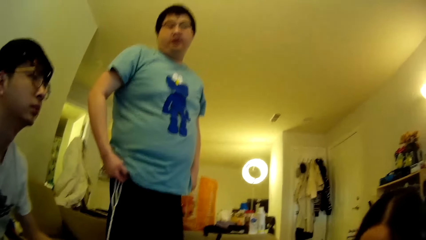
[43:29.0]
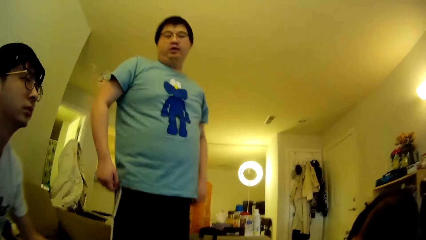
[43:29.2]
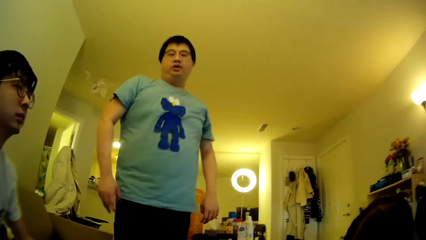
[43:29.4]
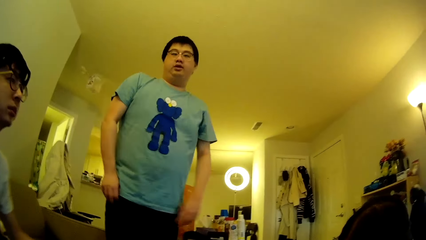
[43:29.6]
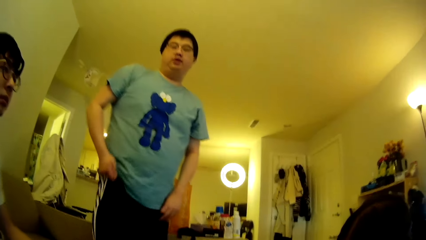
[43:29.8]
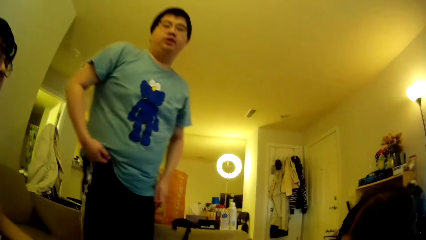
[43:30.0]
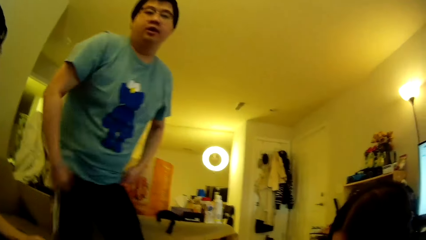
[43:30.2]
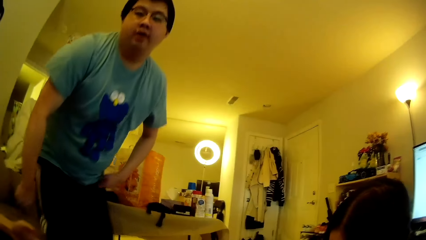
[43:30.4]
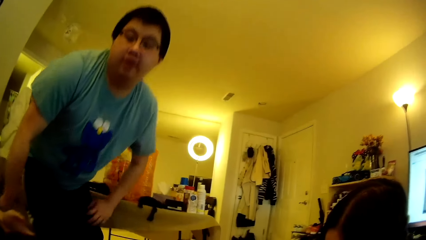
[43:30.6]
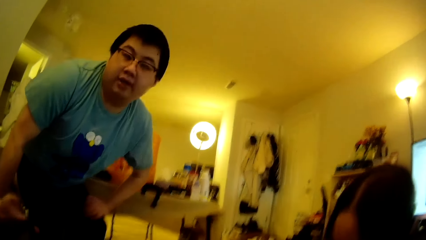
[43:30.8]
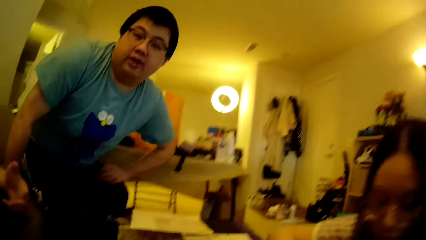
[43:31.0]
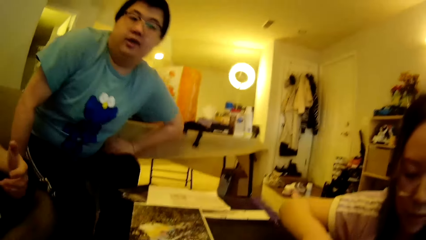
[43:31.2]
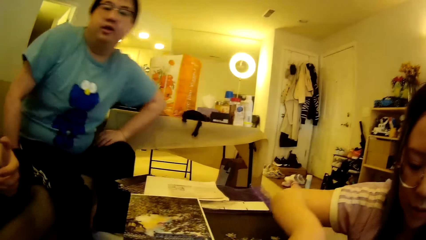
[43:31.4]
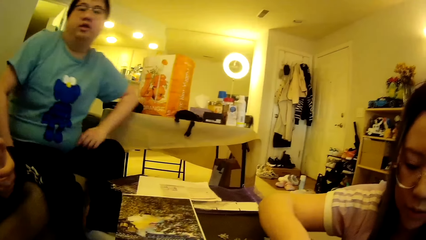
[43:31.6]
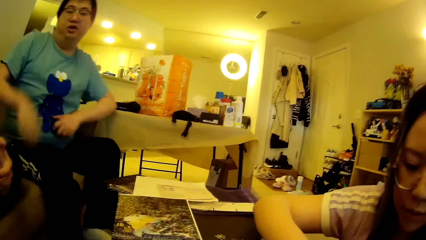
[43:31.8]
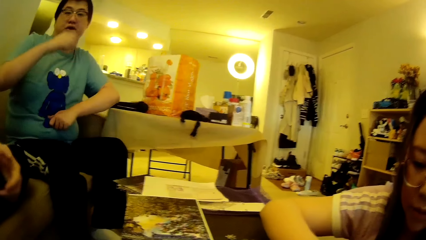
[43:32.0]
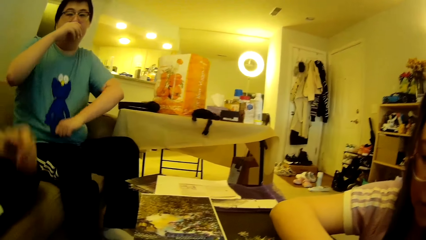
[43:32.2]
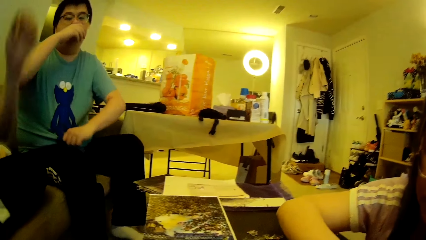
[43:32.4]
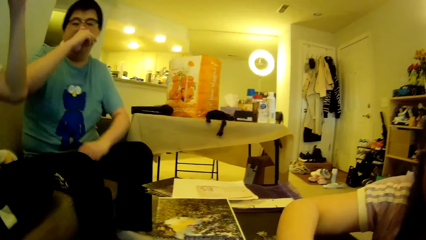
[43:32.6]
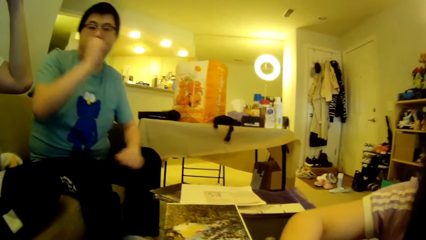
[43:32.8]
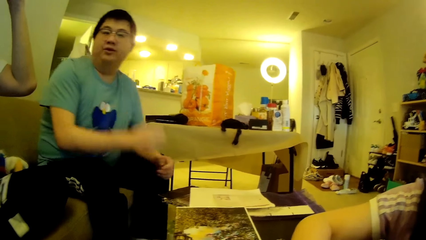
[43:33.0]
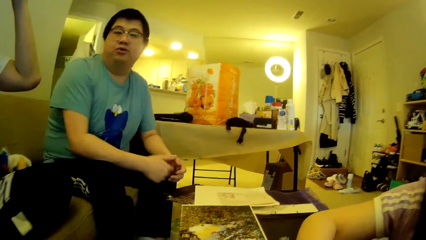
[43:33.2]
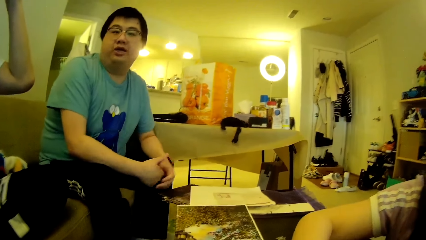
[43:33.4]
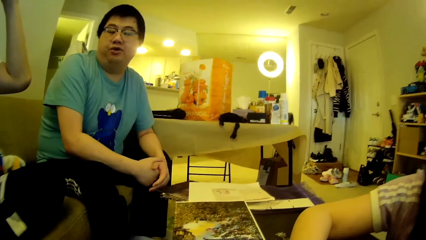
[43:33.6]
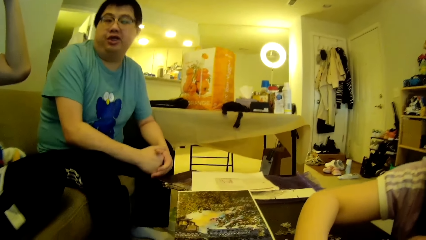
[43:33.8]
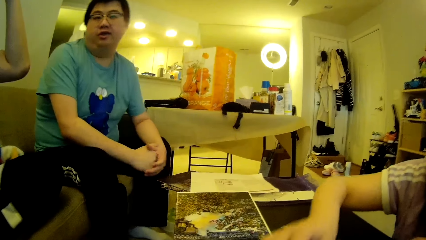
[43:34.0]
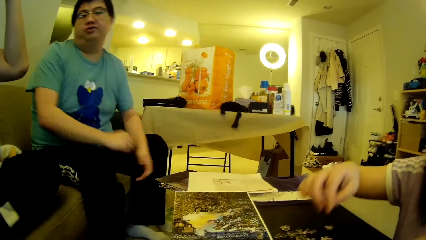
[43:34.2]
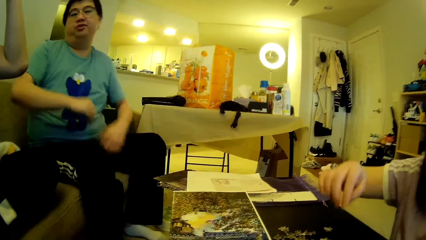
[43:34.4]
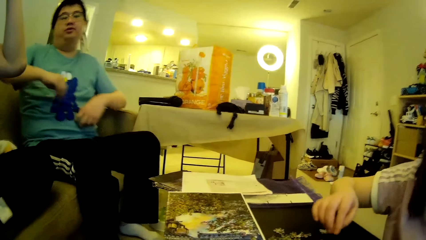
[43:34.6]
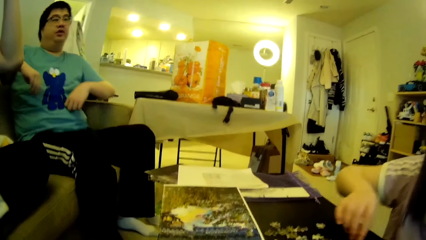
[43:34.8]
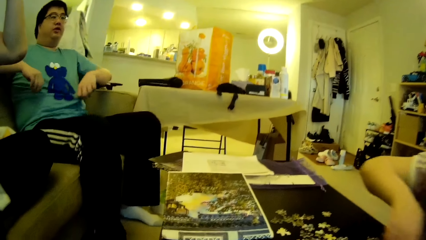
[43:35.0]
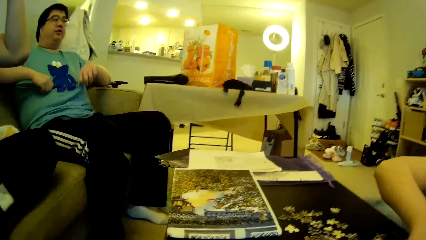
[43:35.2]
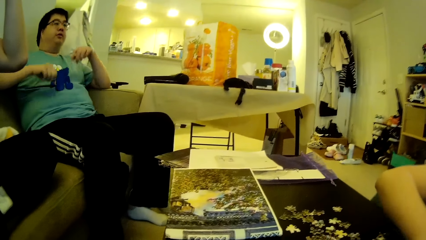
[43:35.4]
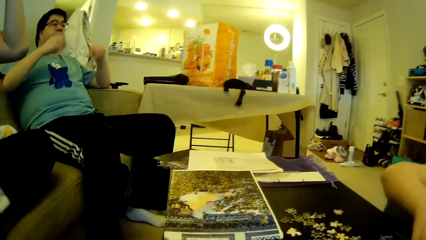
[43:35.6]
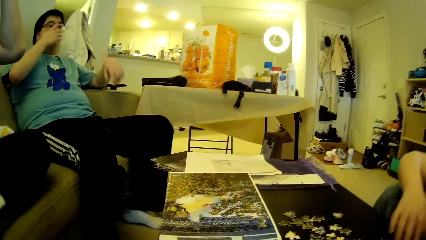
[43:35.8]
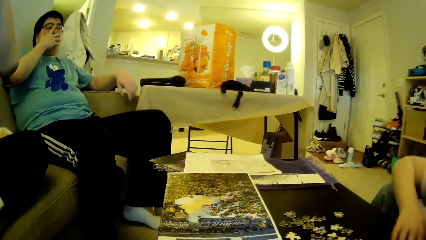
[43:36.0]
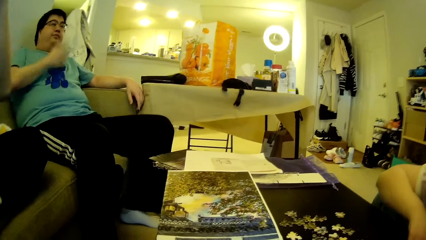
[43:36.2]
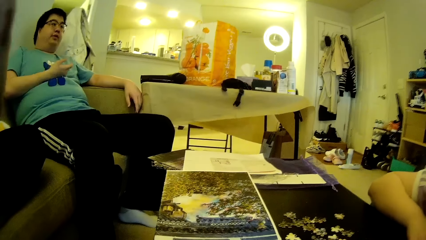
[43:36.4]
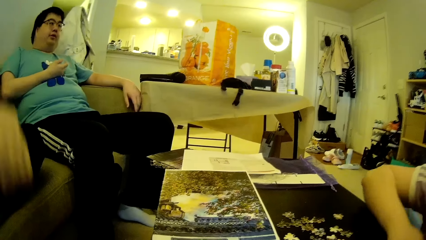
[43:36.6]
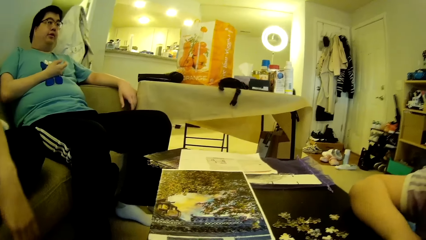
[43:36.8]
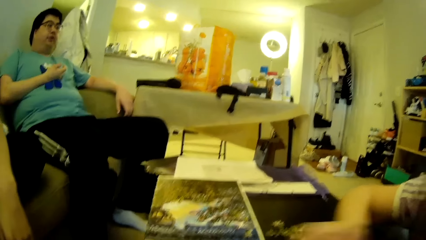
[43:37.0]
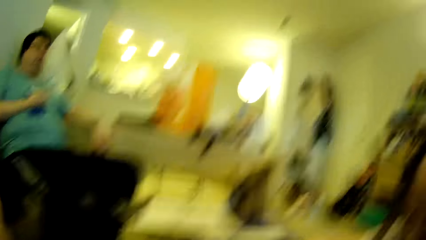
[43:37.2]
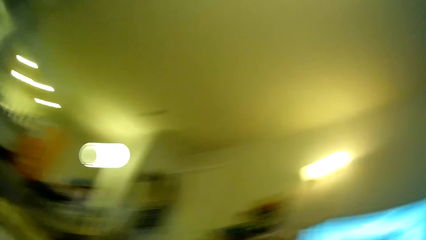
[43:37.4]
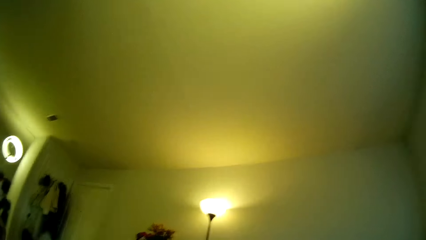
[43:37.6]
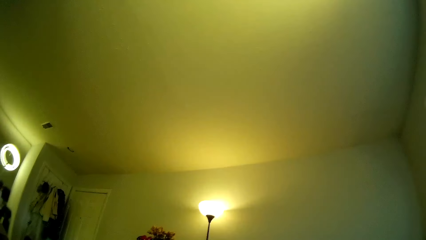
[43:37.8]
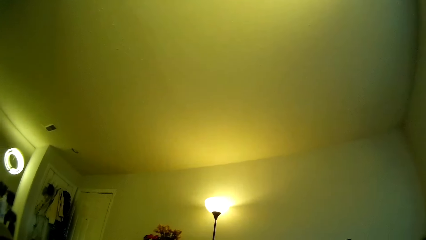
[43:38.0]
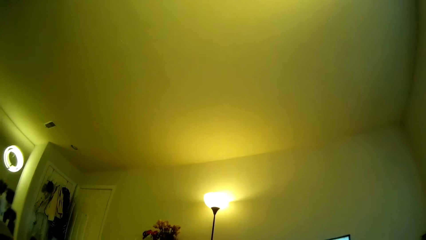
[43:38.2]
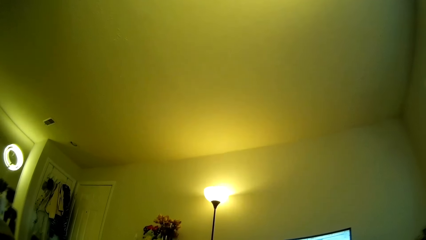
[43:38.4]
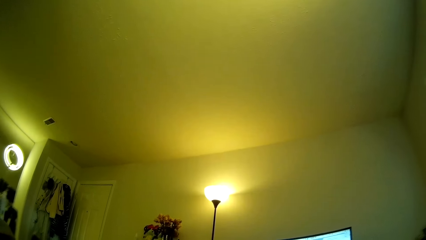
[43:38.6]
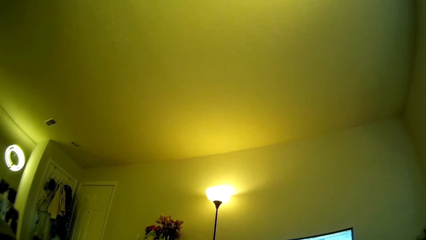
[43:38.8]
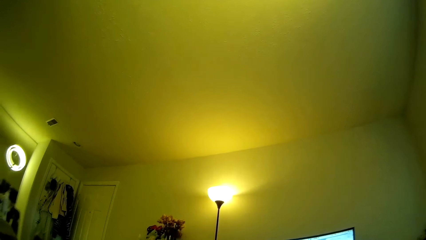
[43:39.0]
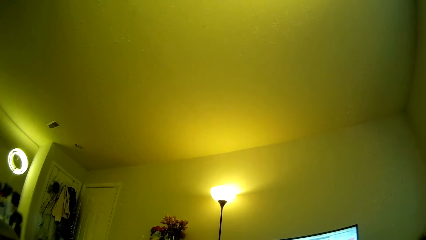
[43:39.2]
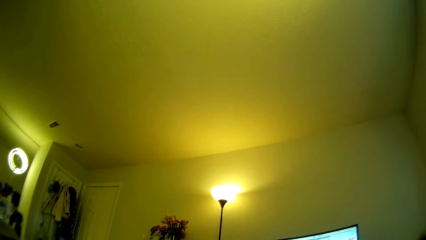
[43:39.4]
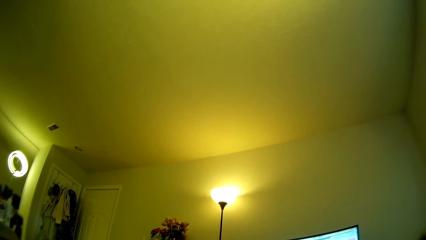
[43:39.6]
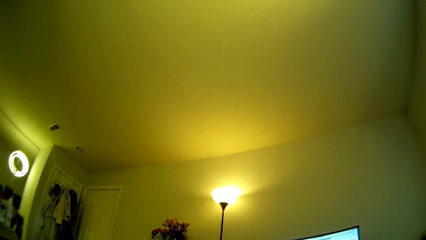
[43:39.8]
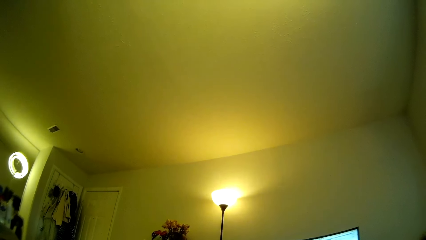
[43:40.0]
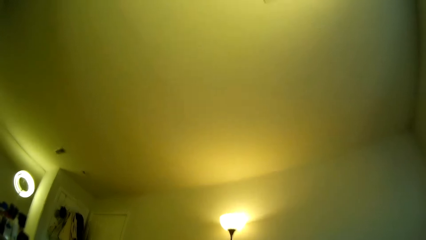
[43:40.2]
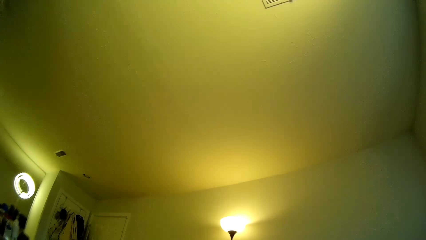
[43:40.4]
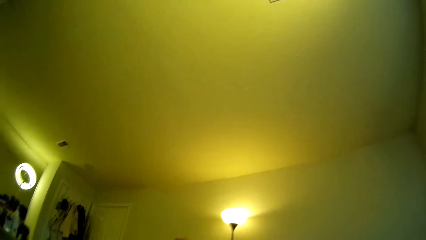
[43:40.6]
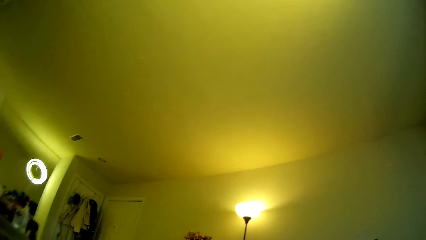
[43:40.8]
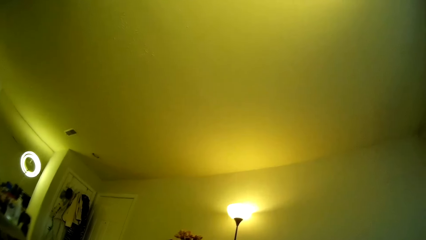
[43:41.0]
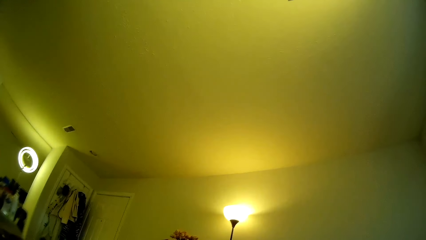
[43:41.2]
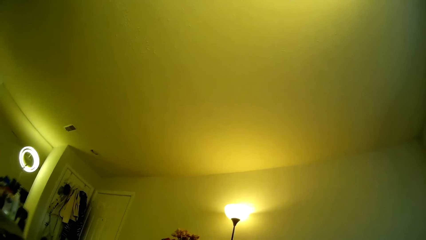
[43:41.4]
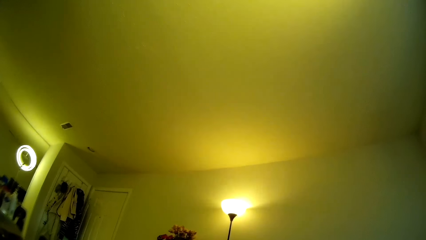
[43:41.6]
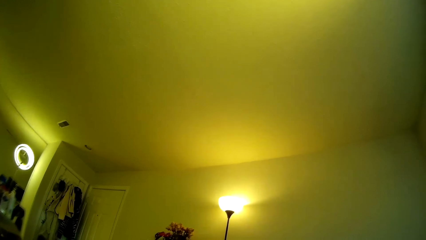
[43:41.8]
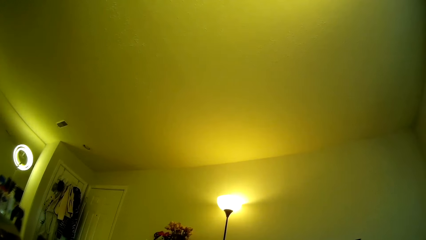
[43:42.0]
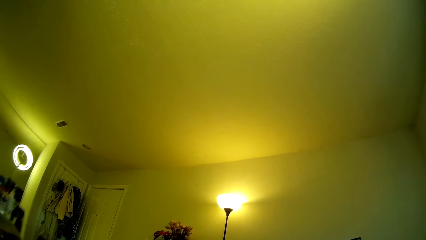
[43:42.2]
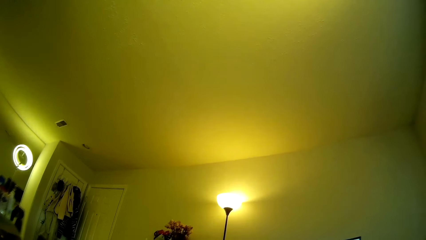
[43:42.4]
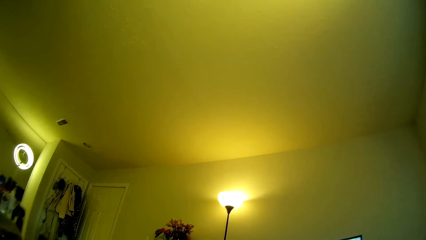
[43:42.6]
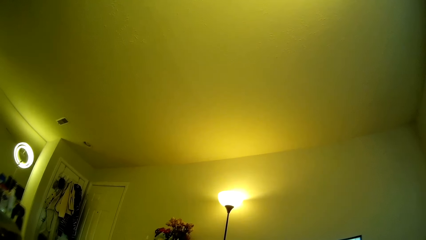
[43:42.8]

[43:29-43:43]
A man sits on the couch. The man touches the nose. A person lifts a hand. The first man wipes the face using the right hand. Another man does something. A woman moves the right hand on the table. The first man drops the right hand and clasps the hands. A lady moves the model pieces. The woman lifts the right hand. The first man leans back, adjusts the t-shirt, touches the face using the right hand and drops the right hand. The person drops a hand. The other man moves the hand. The camera wearer looks around the ceiling.

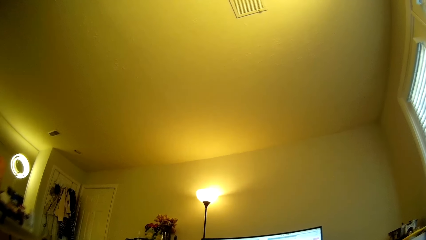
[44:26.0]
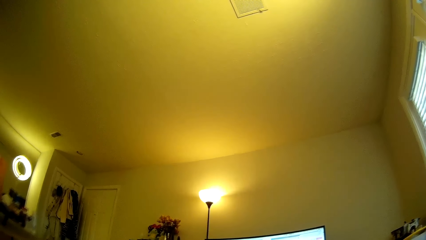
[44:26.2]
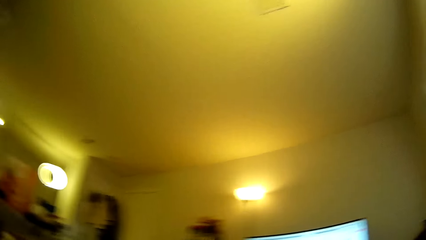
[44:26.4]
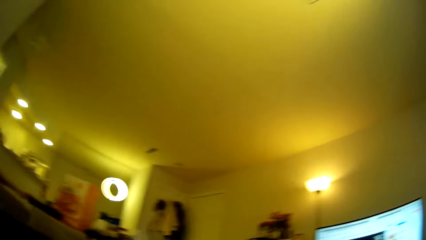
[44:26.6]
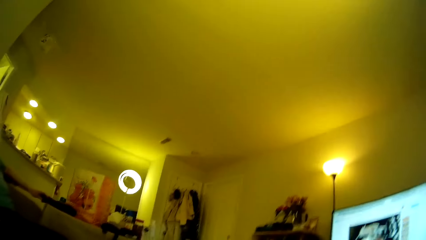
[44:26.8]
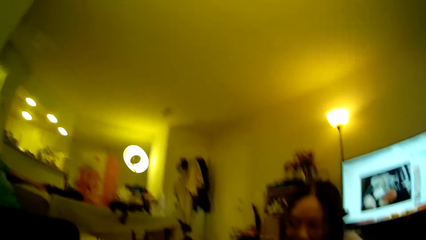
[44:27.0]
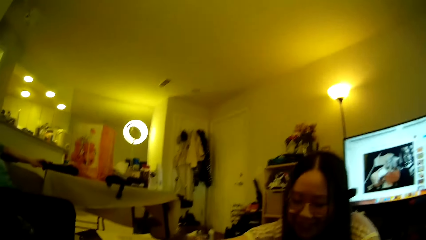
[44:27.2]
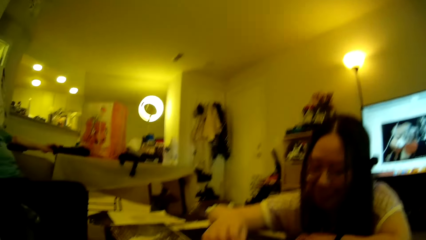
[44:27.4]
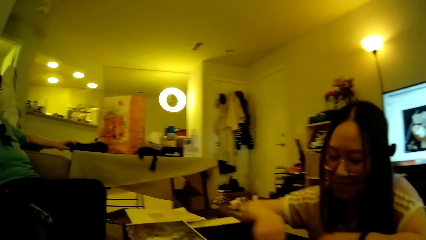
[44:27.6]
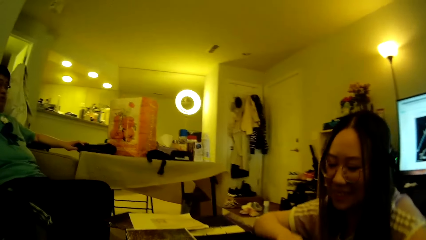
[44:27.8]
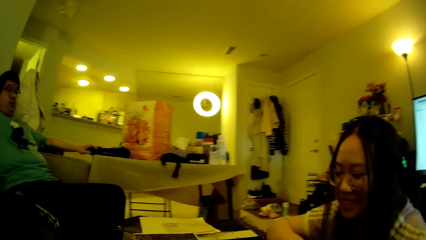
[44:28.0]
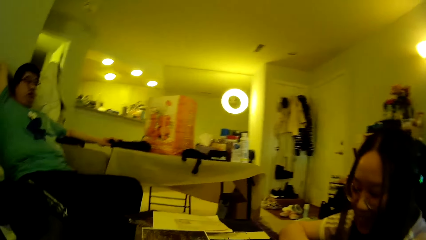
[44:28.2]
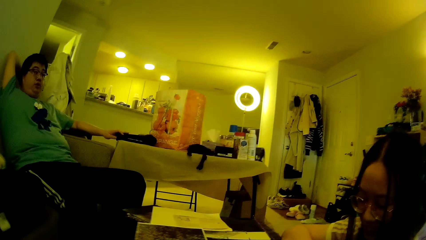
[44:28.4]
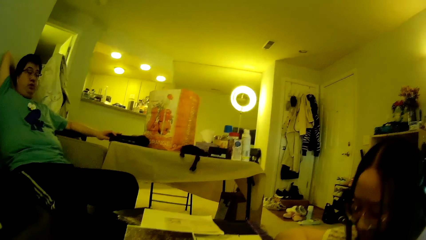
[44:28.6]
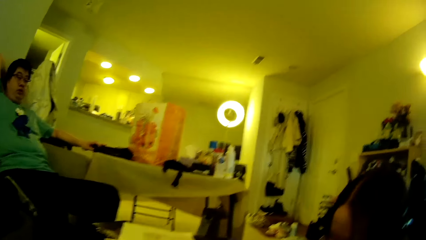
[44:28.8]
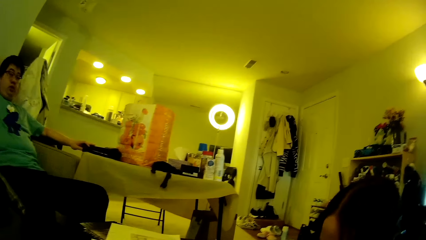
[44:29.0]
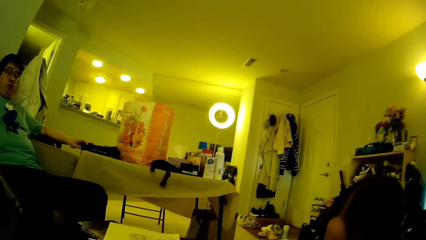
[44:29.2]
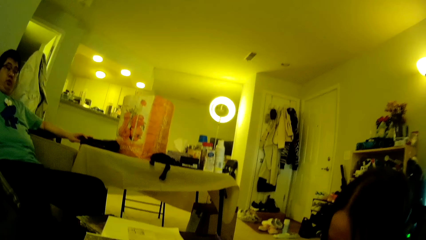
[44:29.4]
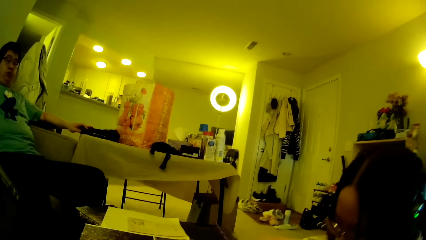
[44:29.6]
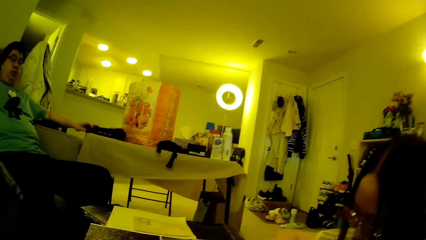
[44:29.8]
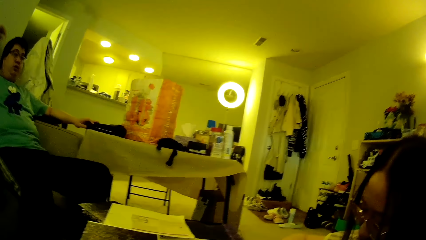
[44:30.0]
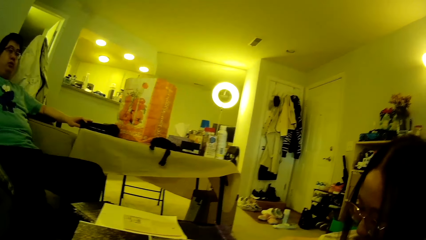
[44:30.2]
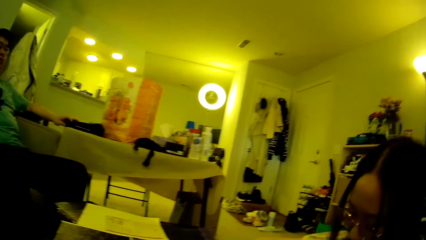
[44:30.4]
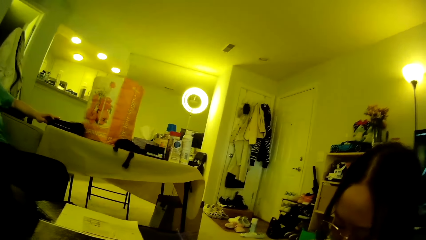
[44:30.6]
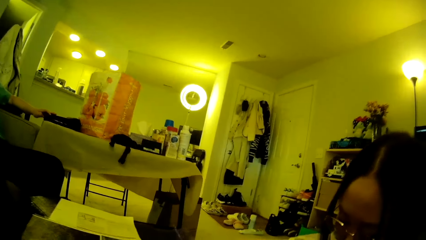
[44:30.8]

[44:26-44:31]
The camera wearer looks around the house. A woman adjusts the puzzle pieces on the table. A lady moves the hand and does something. A man looks around.
